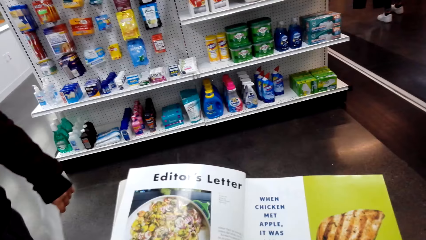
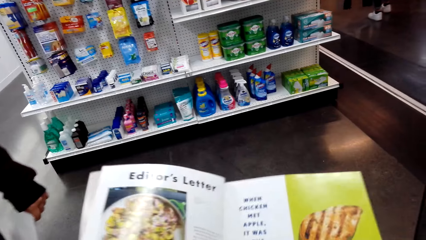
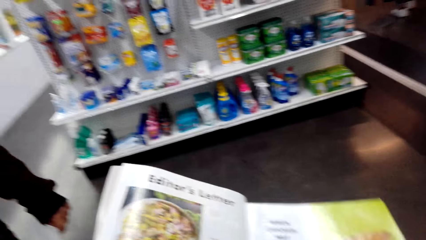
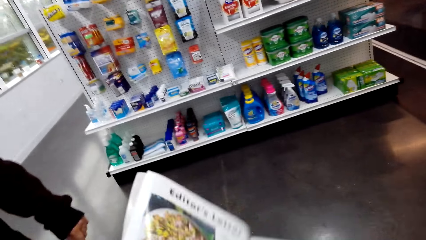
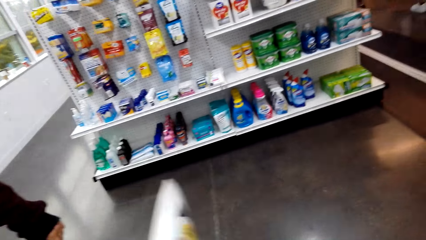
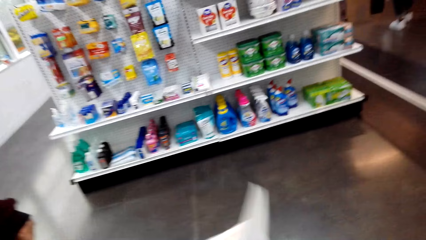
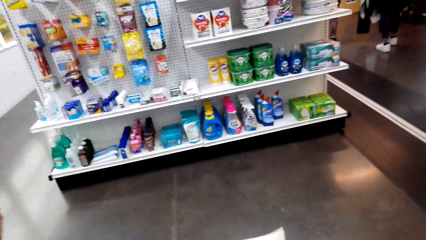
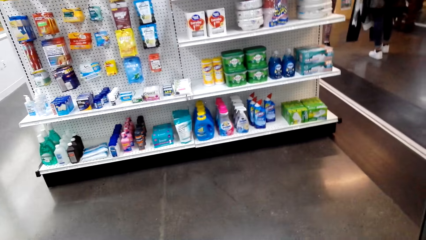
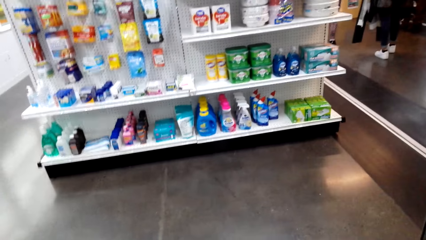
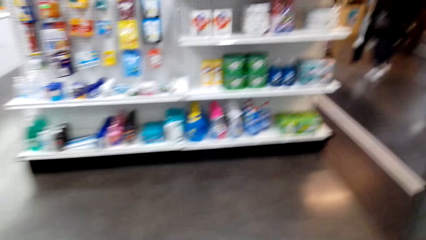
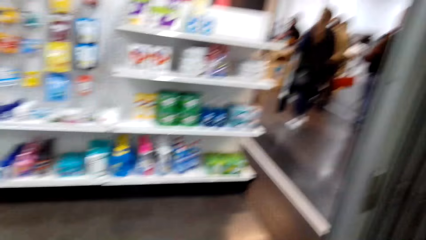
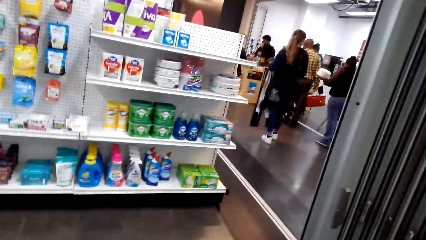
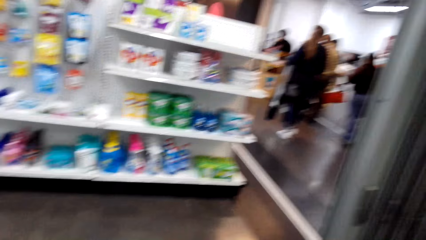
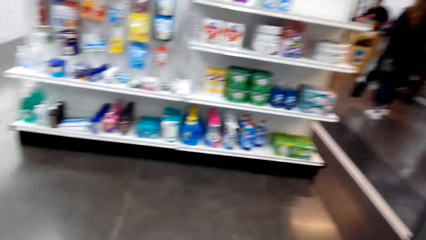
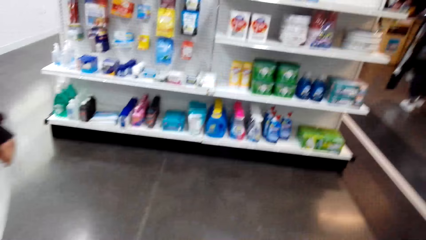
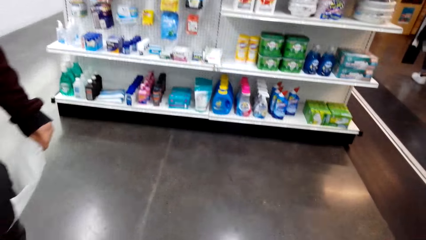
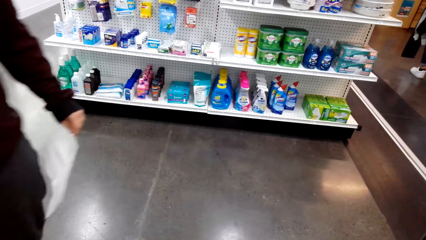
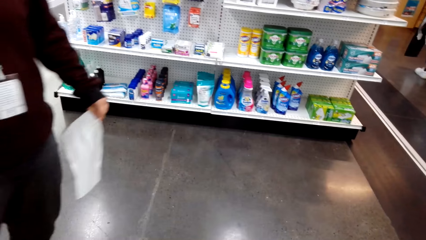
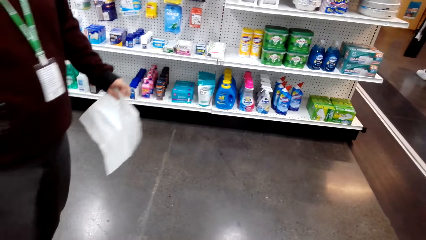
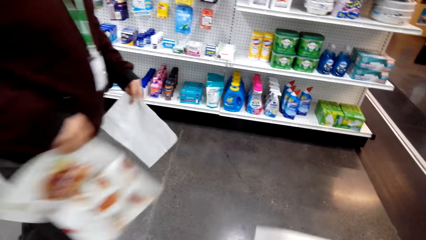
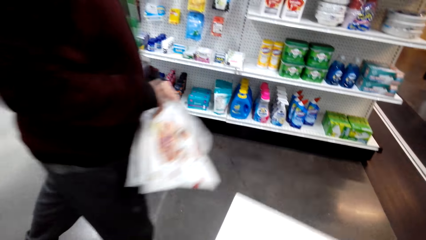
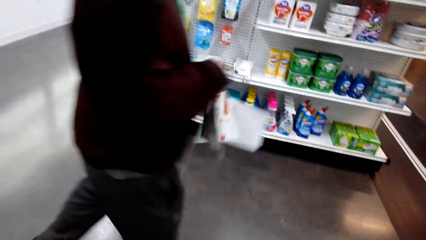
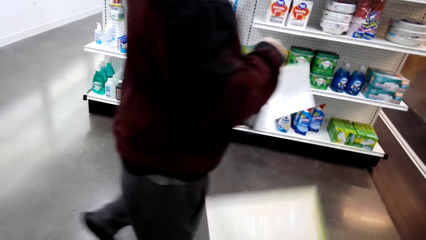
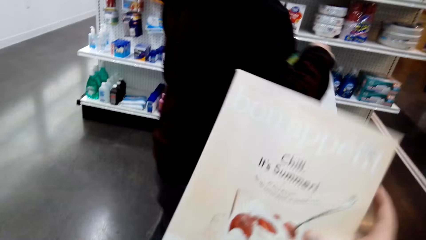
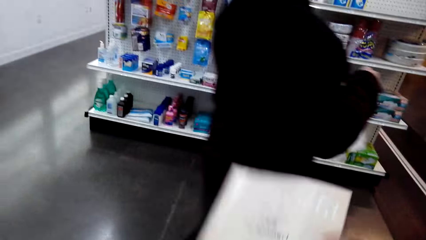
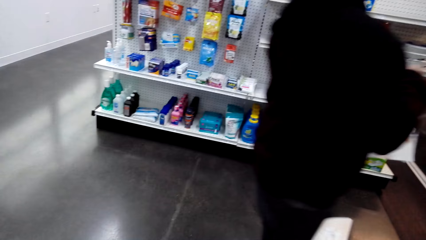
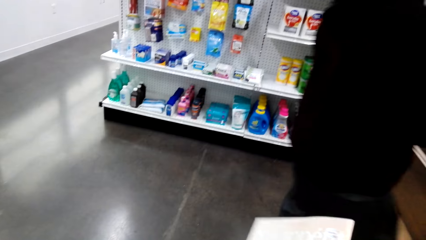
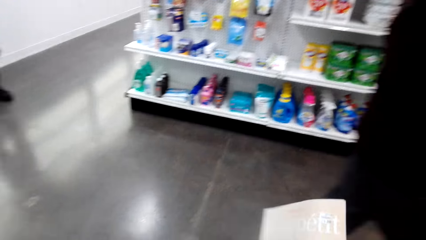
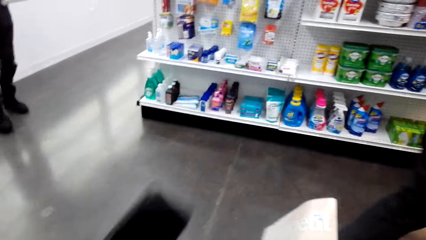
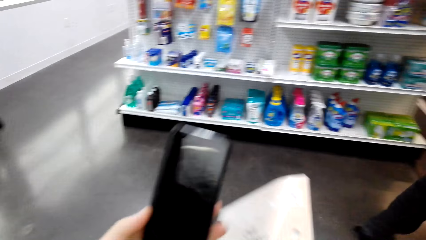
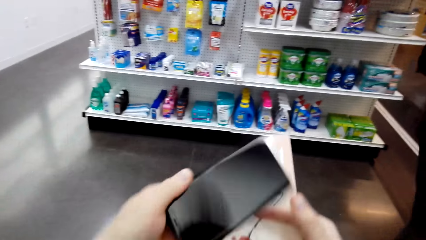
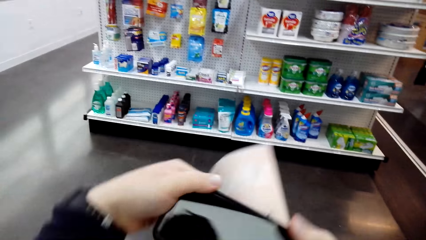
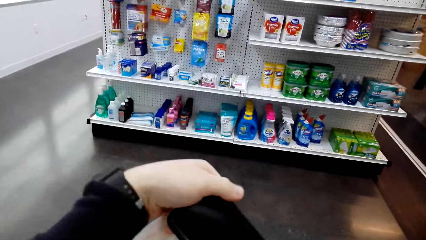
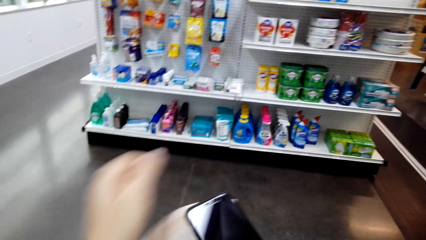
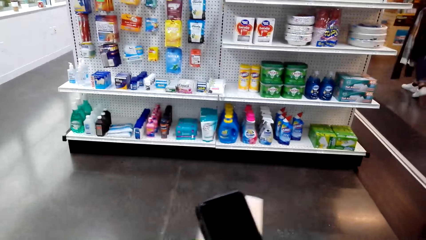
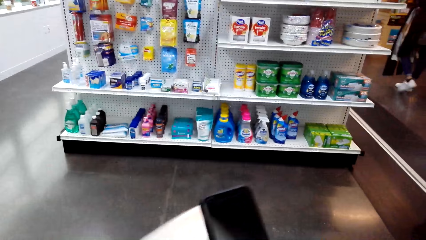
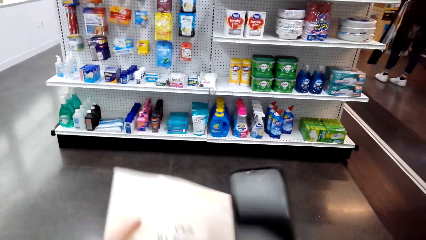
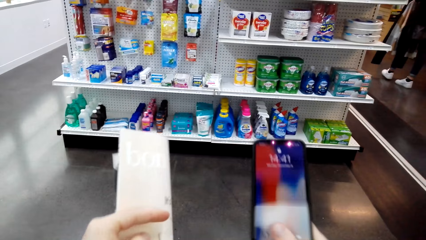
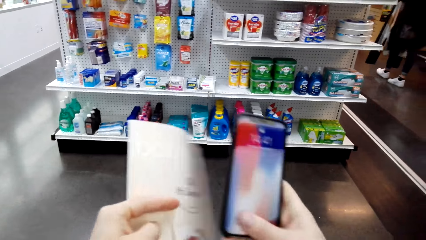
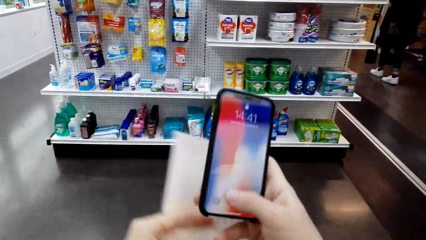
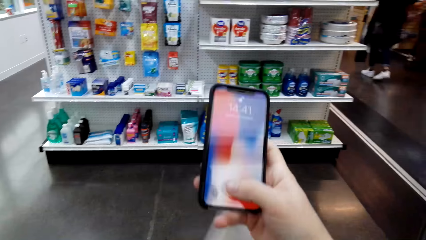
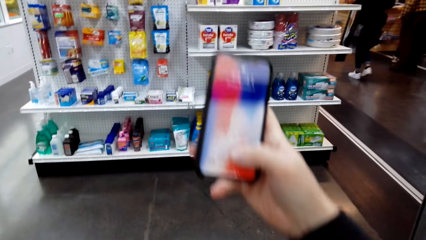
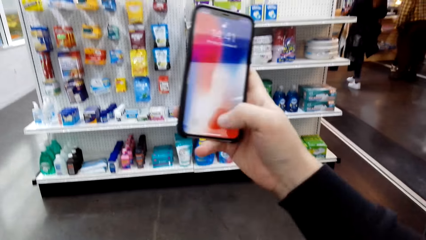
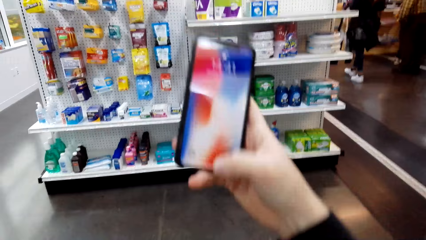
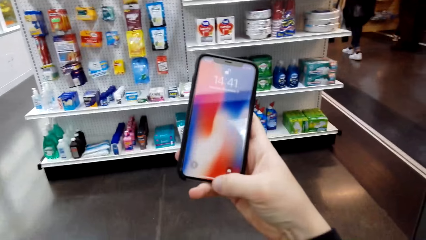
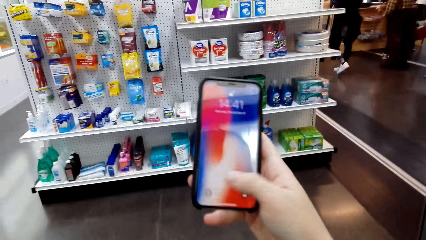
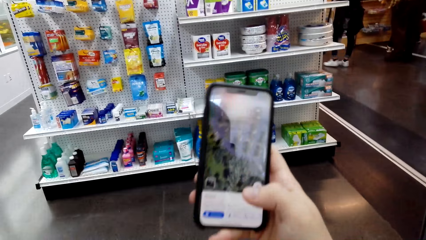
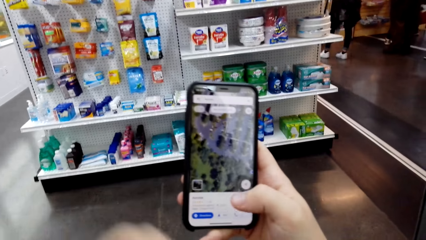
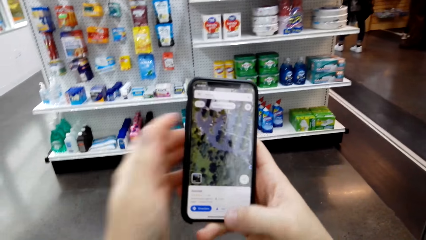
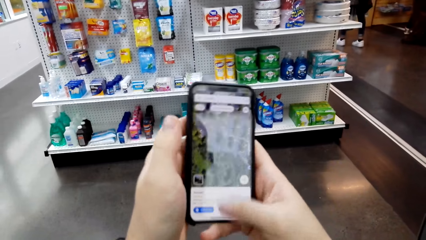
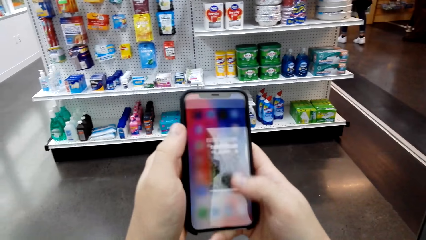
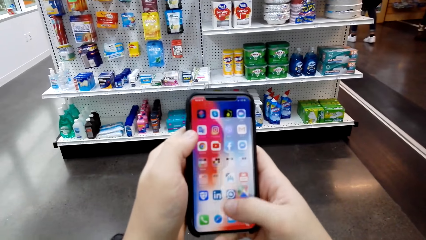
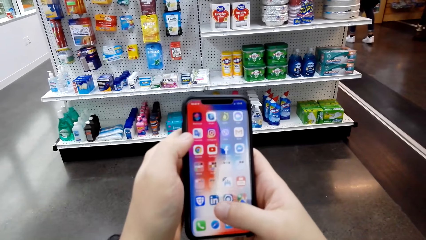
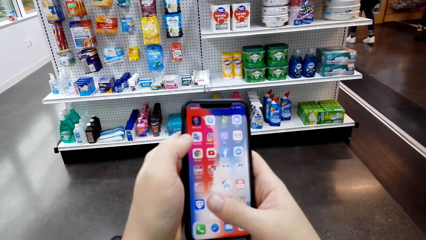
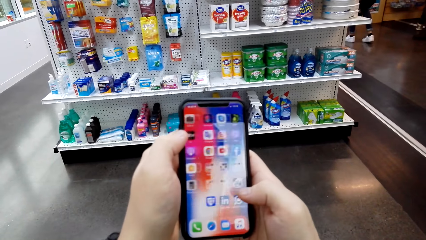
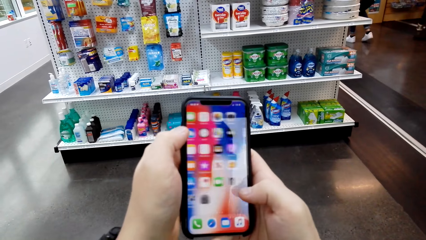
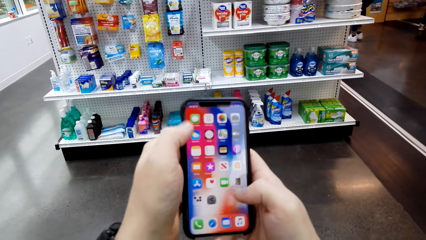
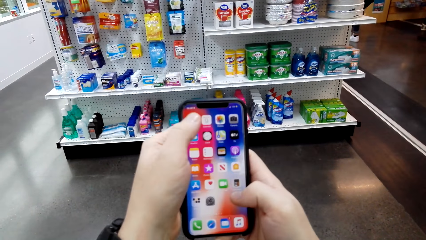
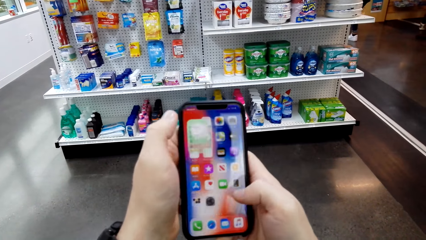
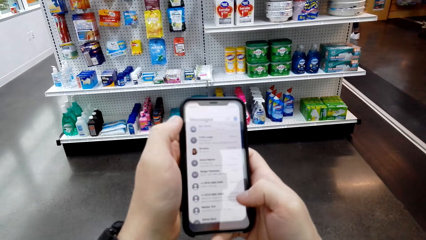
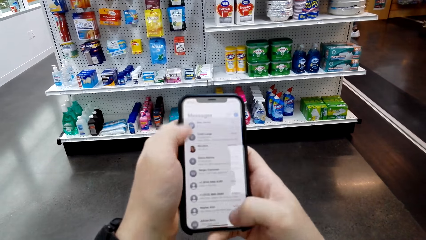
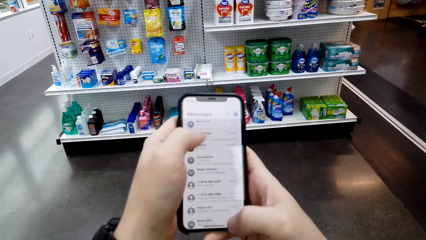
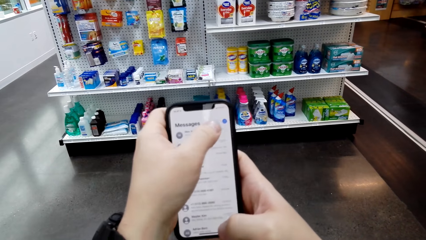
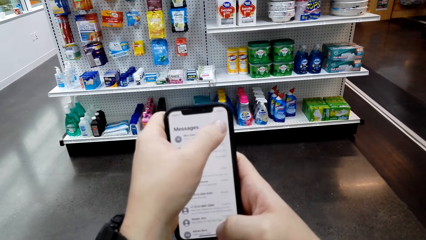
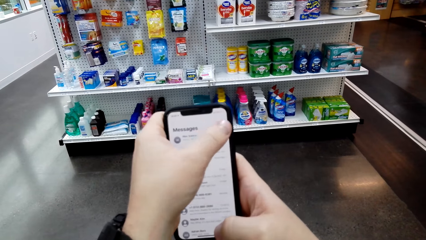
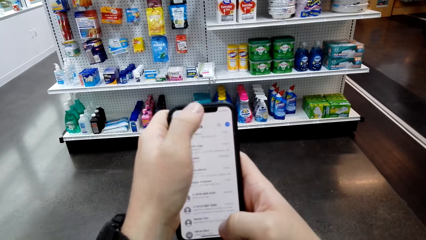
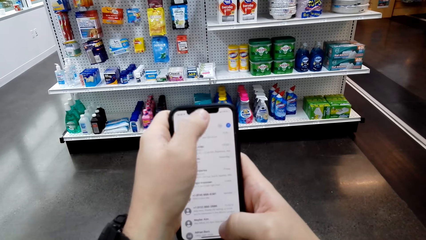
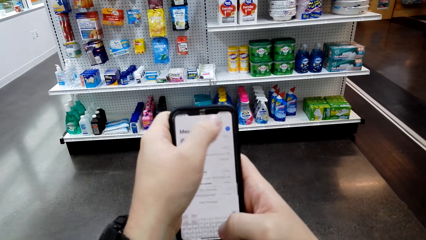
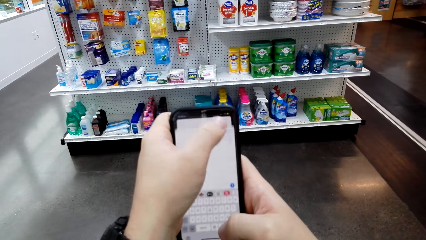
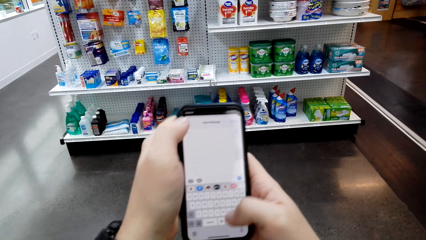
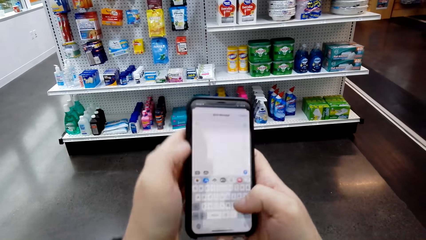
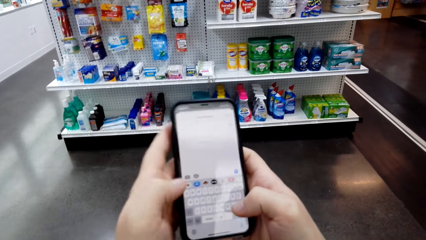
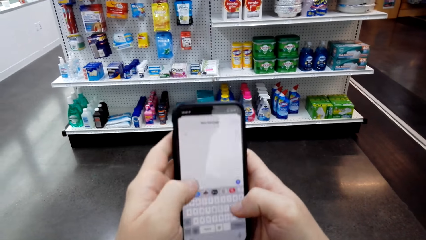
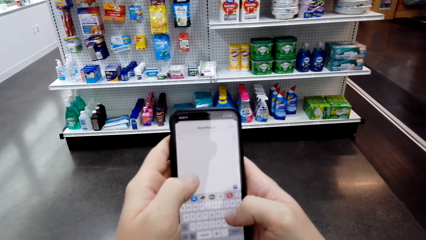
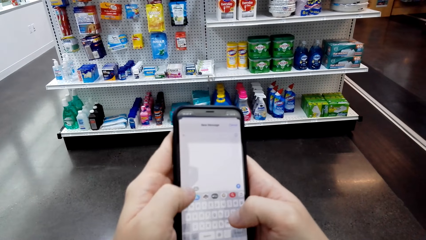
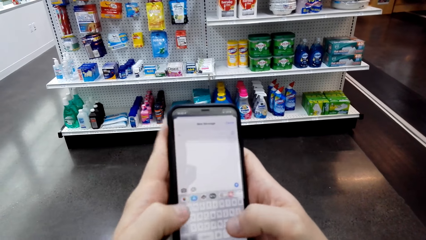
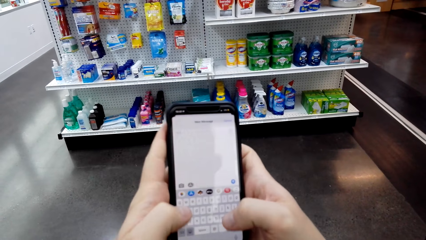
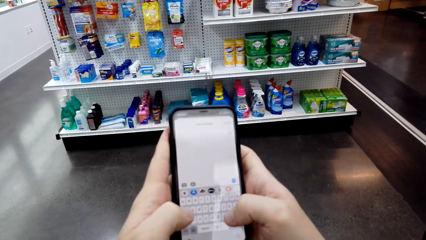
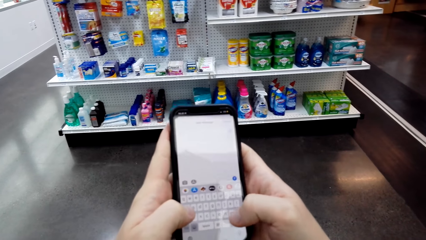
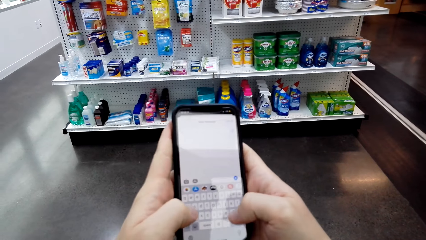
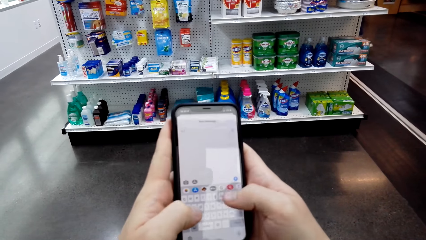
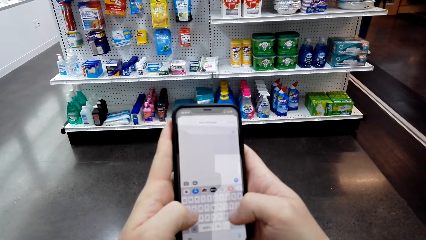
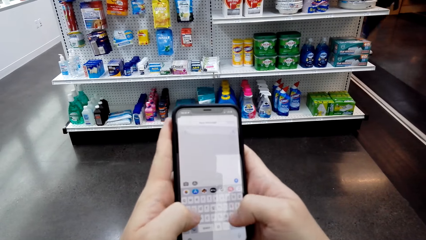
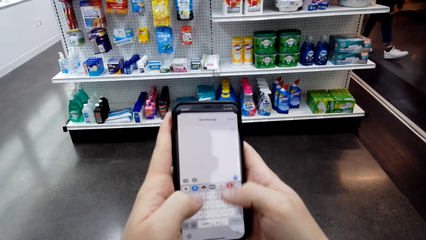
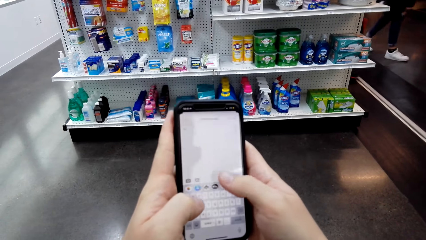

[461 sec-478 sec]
The camera wearer uses the phone. They pick the phone from the pocket. They pass the phone to the right hand. They swipe the phone.
